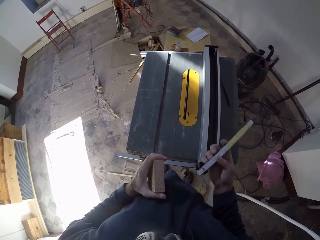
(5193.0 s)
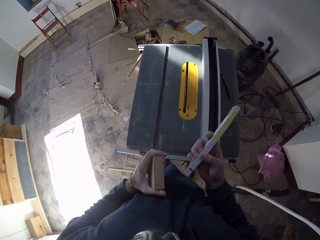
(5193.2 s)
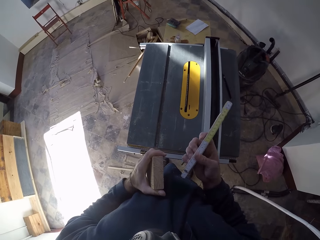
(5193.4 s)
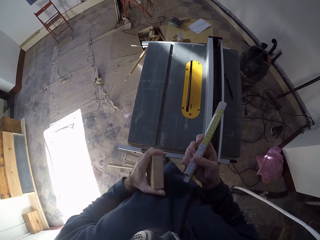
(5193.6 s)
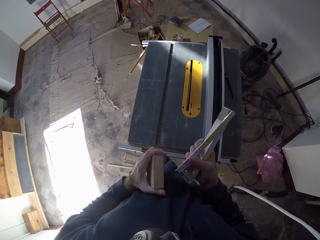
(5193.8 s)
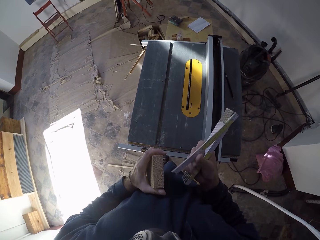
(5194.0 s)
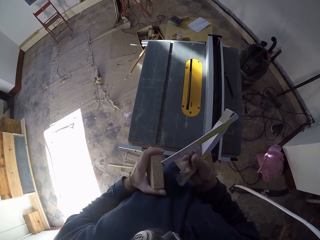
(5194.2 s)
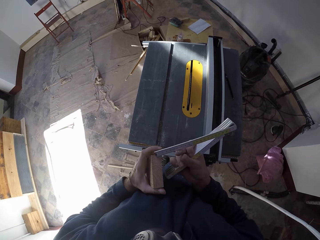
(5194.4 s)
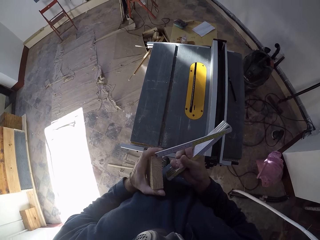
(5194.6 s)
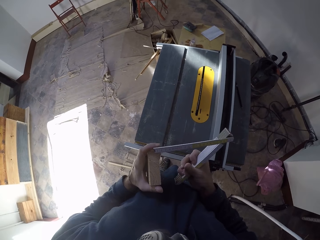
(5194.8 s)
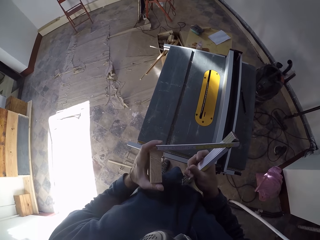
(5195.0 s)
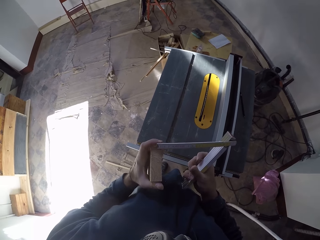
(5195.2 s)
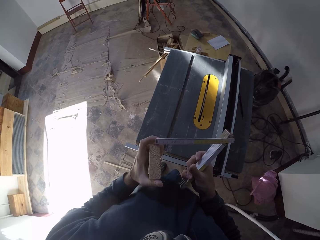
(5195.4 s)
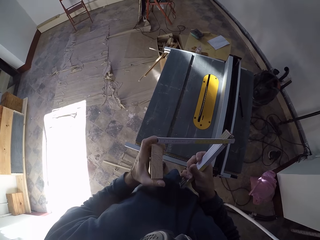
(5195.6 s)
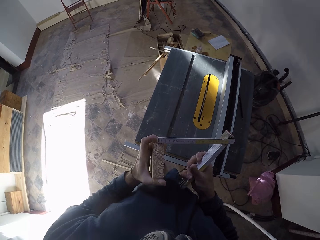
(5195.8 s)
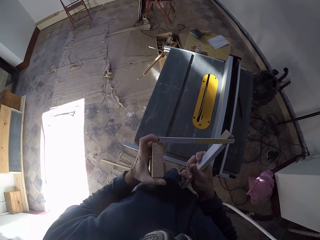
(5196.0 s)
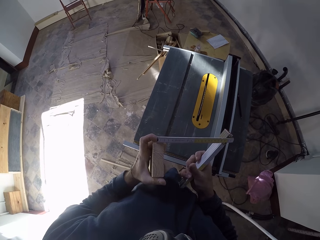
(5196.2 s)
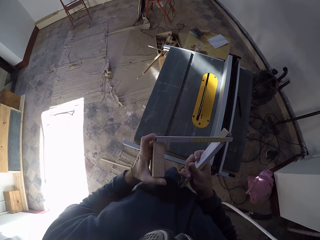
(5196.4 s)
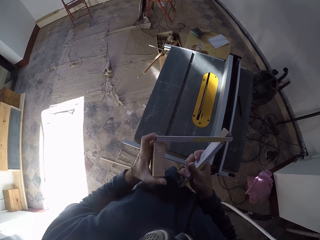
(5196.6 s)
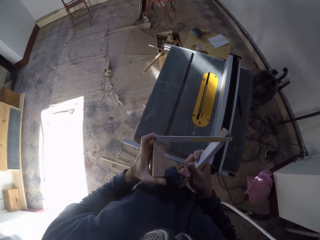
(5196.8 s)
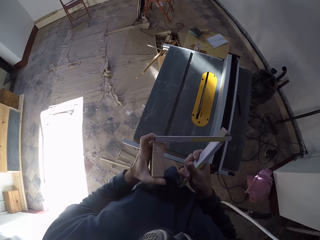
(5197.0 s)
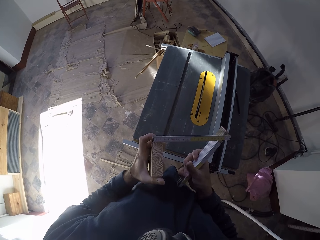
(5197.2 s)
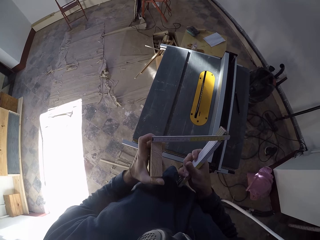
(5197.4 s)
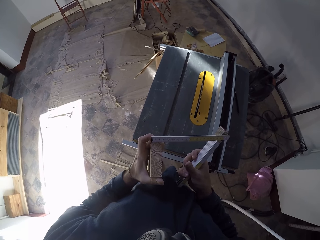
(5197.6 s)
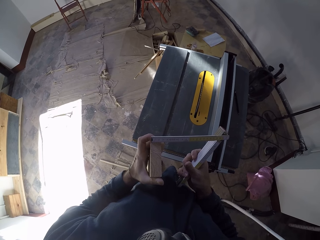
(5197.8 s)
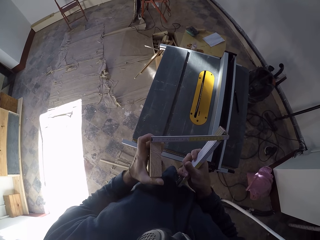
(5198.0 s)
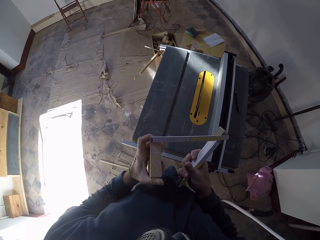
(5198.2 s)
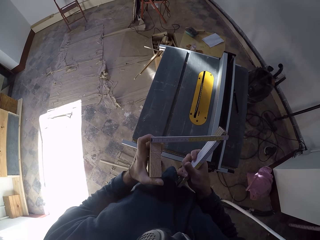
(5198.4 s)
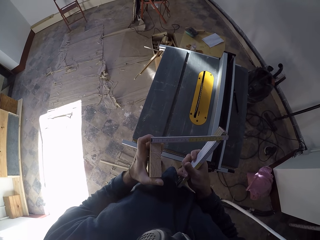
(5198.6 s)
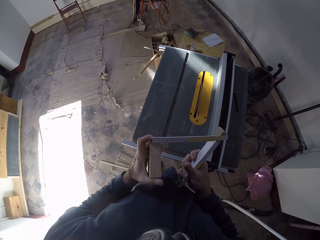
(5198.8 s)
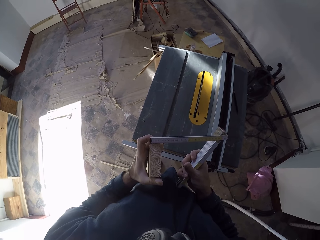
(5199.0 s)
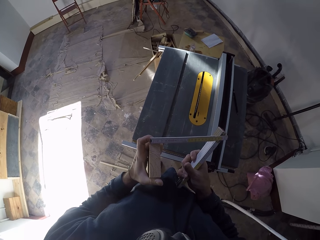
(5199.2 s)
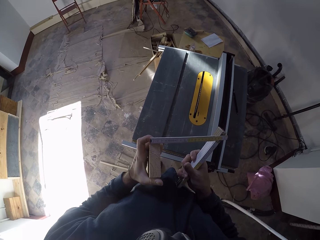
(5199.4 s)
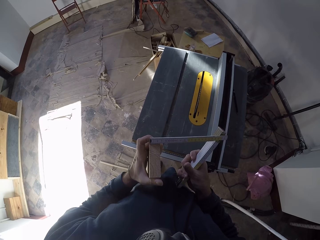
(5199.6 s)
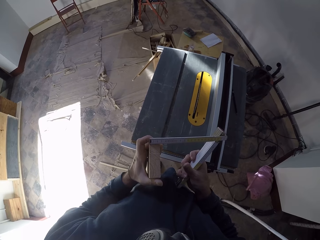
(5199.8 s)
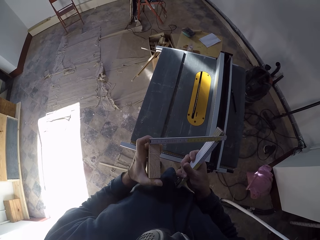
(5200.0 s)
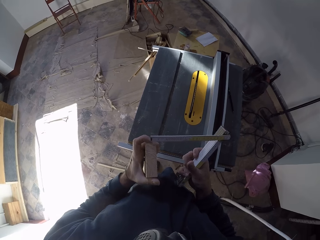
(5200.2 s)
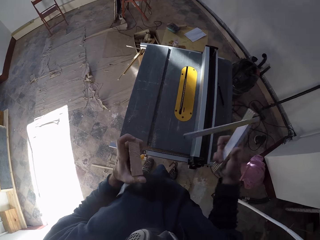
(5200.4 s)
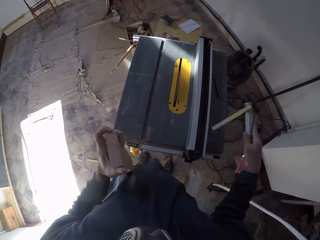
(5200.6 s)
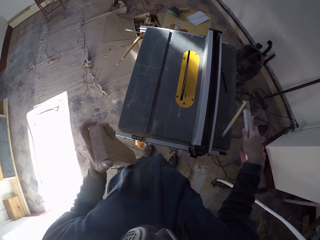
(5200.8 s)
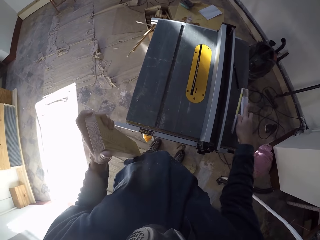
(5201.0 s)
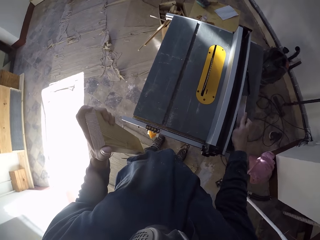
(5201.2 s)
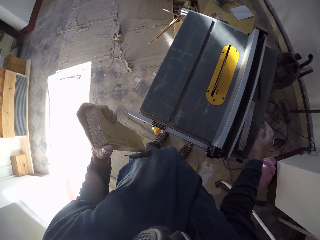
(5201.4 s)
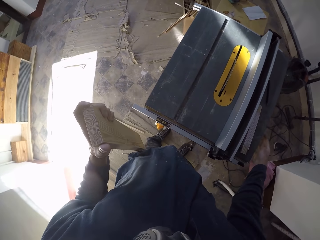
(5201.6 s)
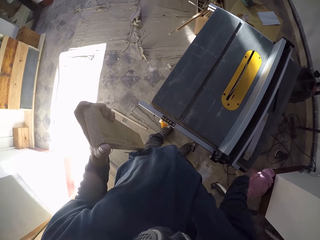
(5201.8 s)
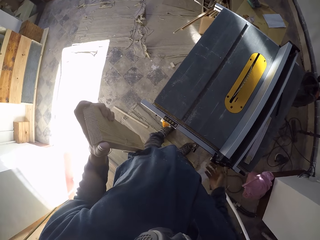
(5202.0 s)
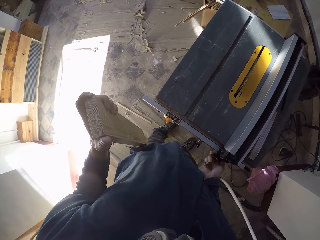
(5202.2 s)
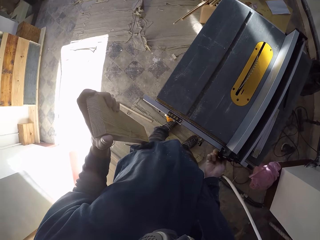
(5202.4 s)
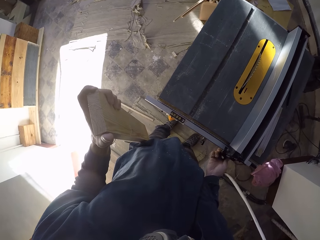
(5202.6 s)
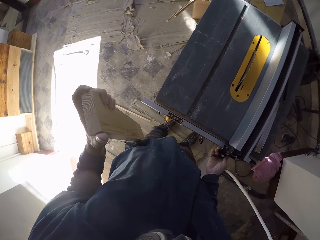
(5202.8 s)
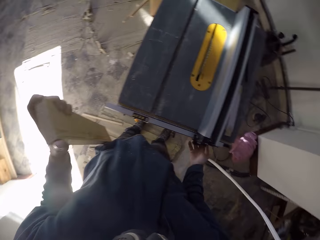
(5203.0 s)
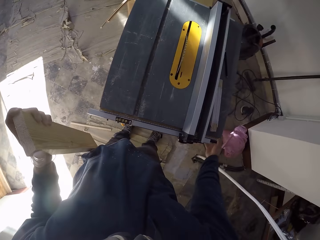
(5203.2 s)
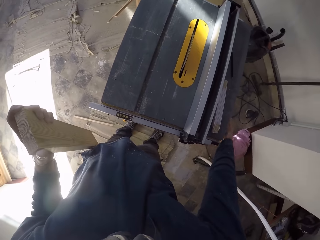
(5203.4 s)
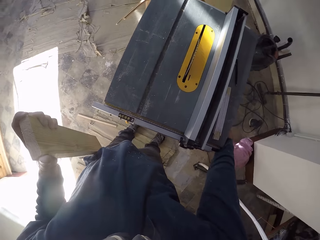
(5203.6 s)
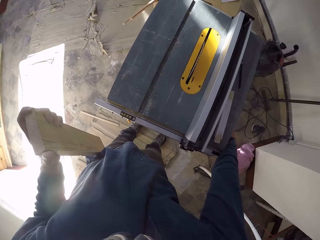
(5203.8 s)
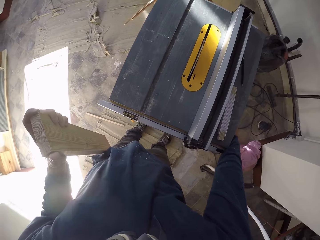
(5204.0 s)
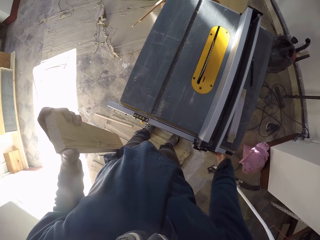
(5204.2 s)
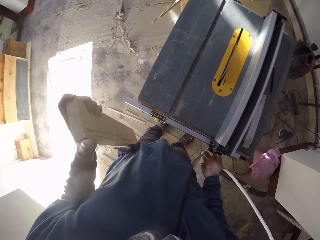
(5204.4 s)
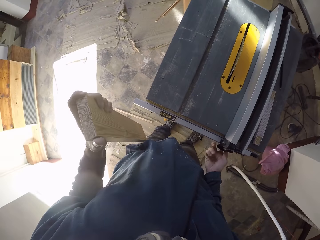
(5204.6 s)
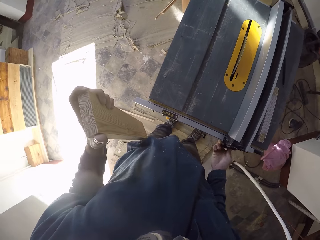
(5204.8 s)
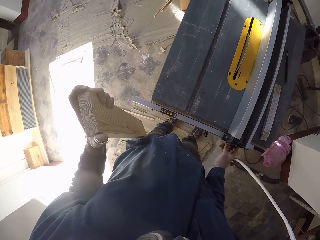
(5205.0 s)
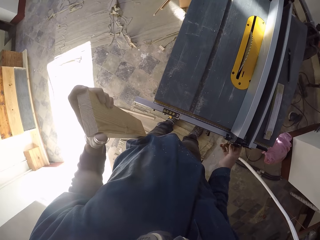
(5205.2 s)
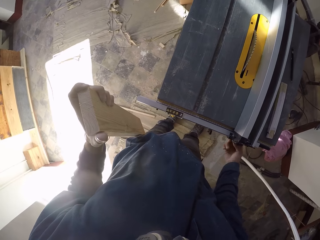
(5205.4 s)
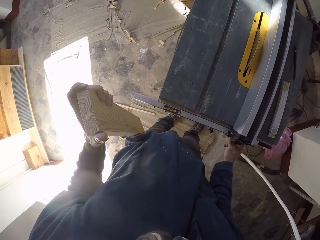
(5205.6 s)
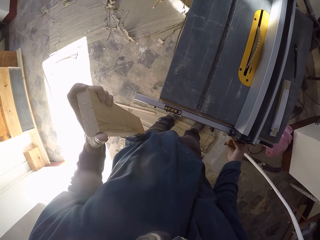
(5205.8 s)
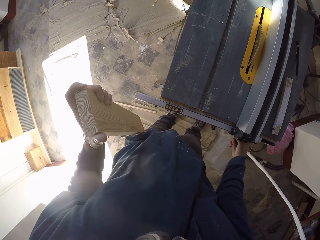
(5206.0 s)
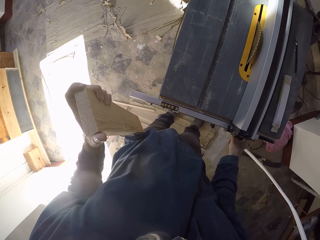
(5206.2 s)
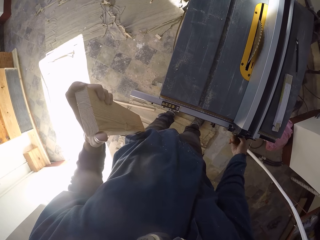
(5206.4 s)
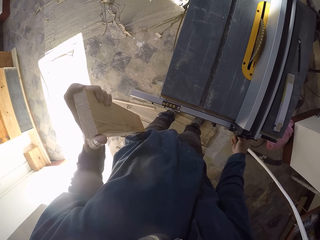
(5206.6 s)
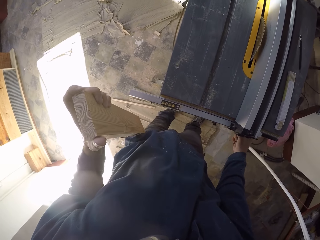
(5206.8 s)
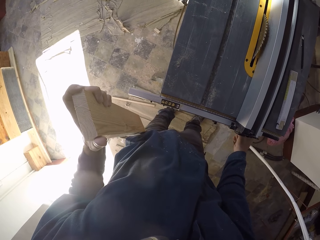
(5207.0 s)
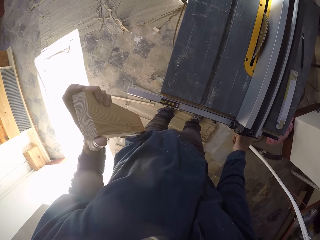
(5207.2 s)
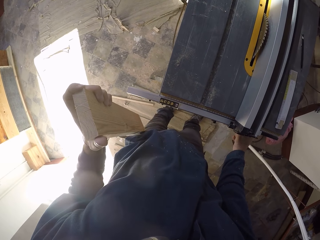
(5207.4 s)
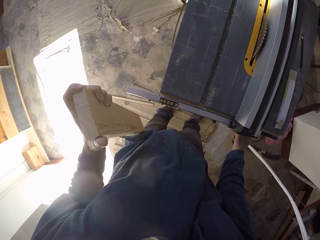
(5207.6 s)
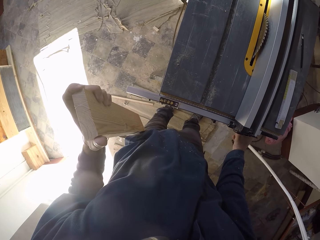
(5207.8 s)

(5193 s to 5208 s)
The camera wearer opens the folding ruler with his right hand. He measures the plank in his left hand with the folding ruler in his right hand. He drops the folding ruler in his right hand on the table saw. He adjusts the table saw's rip fence locker with his right hand. He places his right hand beneath the table saw. He holds a part of the table saw with his right hand. He adjusts the table saw's rip fence locker with his right hand.

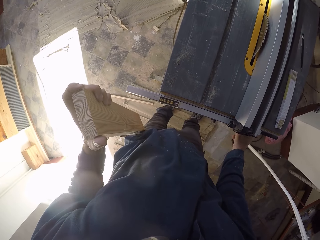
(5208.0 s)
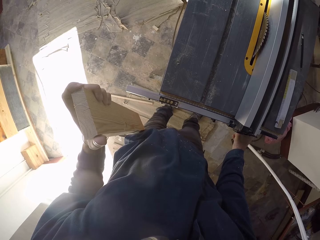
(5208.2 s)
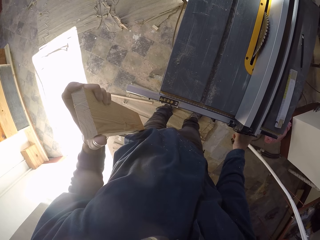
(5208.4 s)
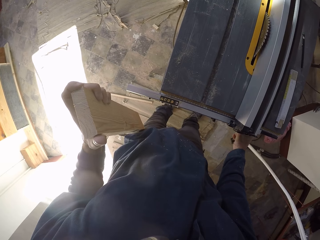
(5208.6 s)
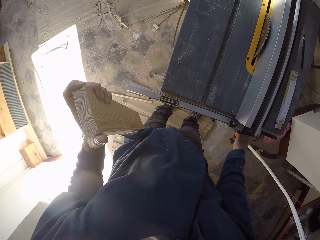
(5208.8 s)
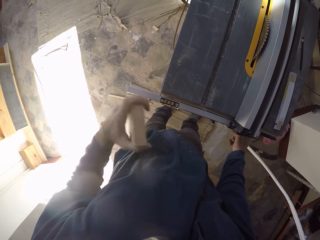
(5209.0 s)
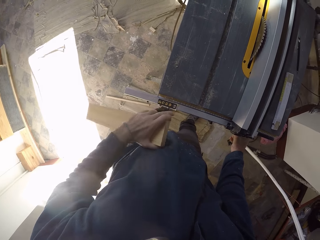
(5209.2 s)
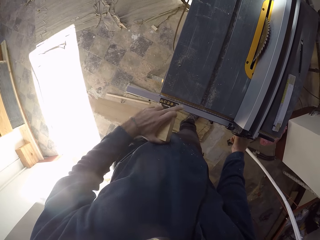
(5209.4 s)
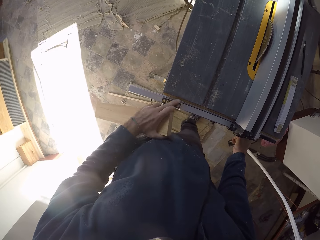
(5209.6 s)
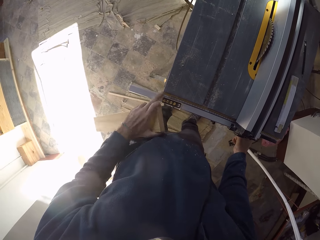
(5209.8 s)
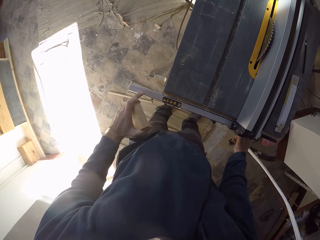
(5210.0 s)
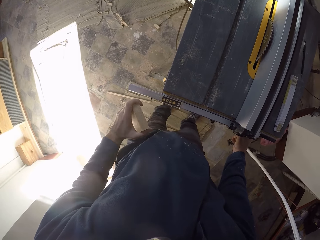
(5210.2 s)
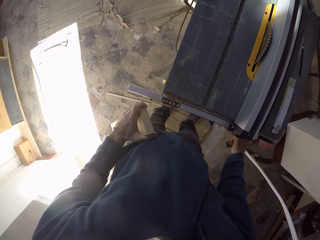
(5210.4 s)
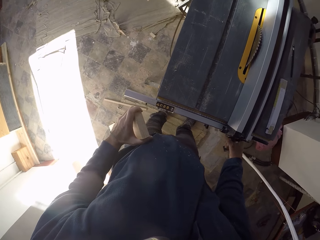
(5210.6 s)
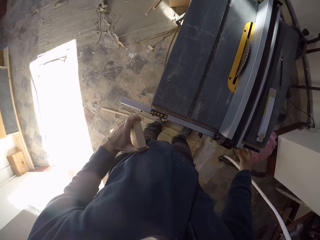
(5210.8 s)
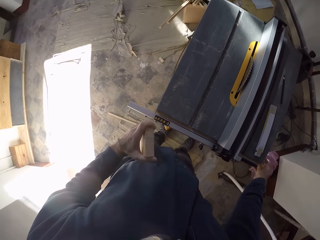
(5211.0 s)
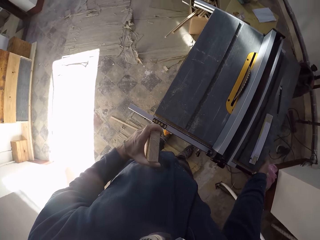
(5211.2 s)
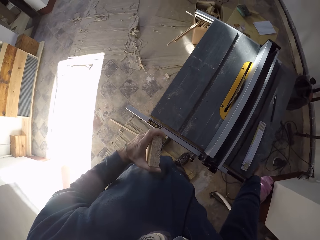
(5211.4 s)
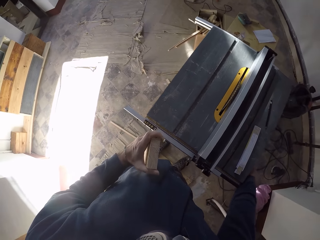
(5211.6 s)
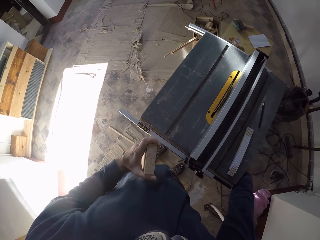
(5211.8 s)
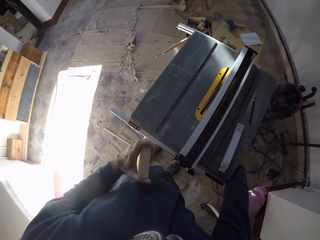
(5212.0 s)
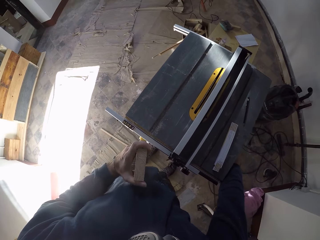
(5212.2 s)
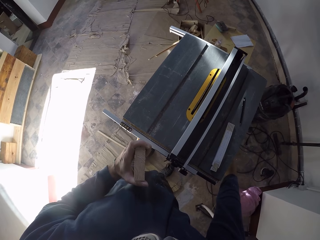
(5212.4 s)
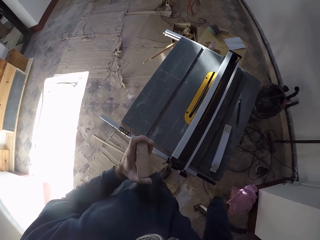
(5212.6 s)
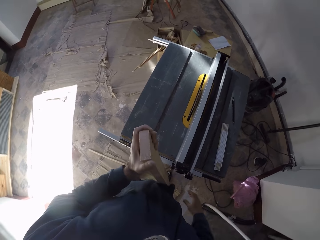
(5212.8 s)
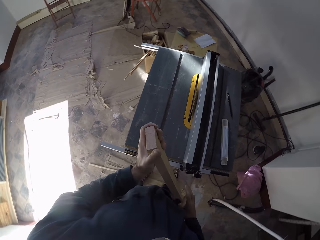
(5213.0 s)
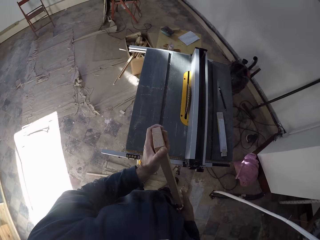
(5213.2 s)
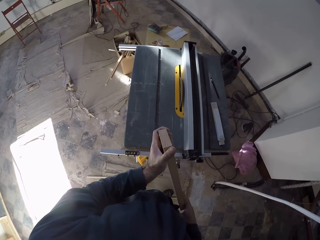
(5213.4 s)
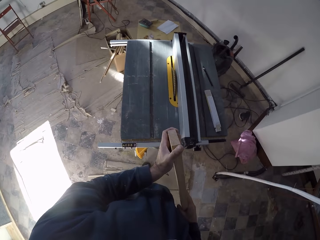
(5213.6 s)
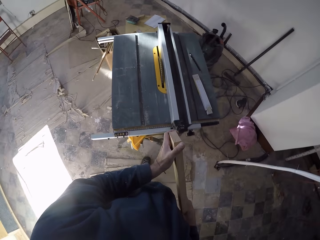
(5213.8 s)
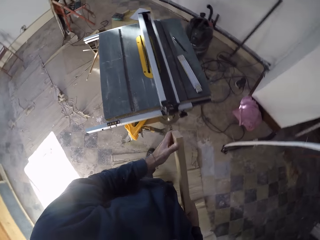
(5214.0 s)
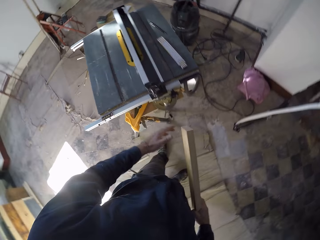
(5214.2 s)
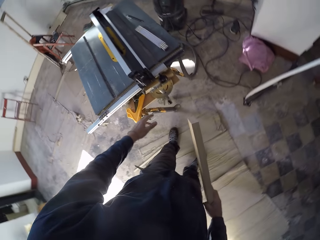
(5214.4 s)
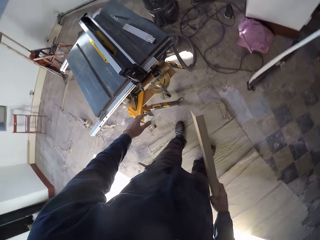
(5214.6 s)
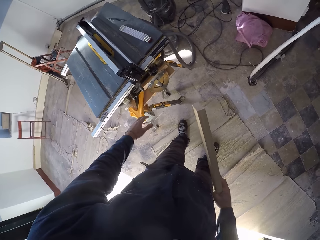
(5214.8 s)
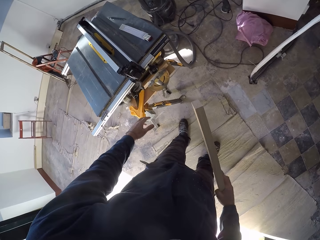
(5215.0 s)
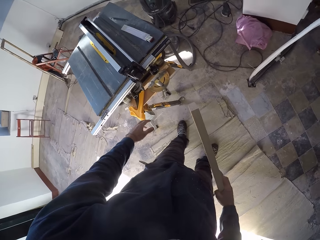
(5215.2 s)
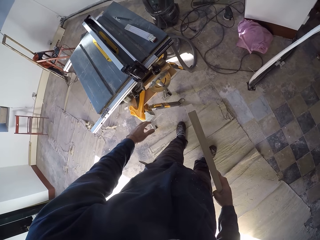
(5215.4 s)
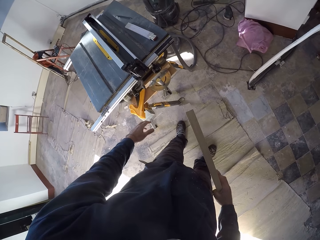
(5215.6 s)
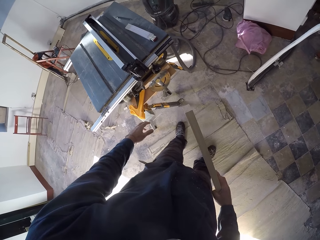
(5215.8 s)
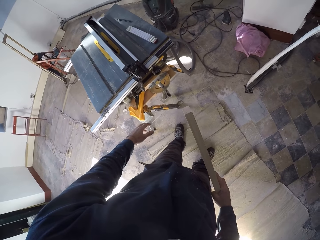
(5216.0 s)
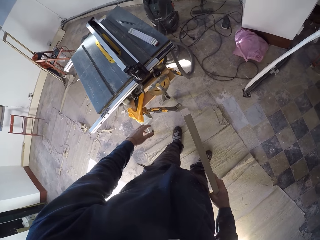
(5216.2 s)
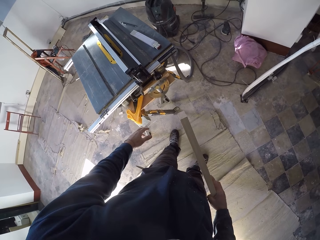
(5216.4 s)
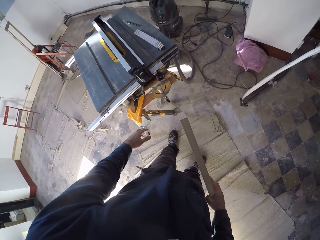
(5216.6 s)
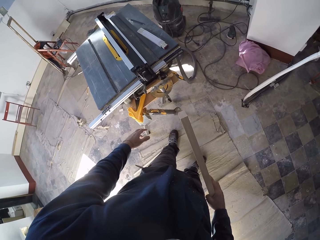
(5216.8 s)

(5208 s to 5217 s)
The camera wearer wipes the table saw's rip fence with his left hand finger. He places his right hand beneath the table saw. He holds a part of the table saw with his right hand. He places the plank or block of wood in his right hand. He holds the plank with both hands. He stares at the table saw.
